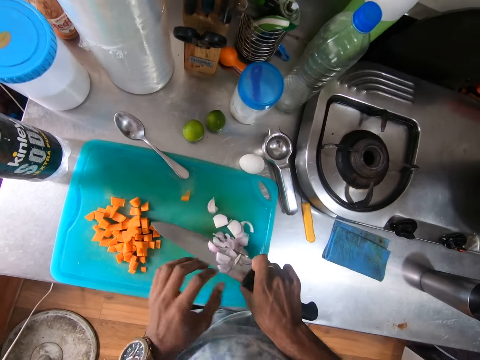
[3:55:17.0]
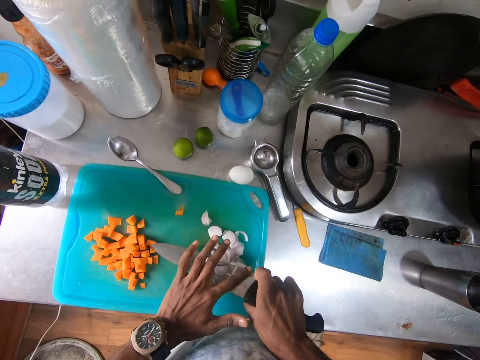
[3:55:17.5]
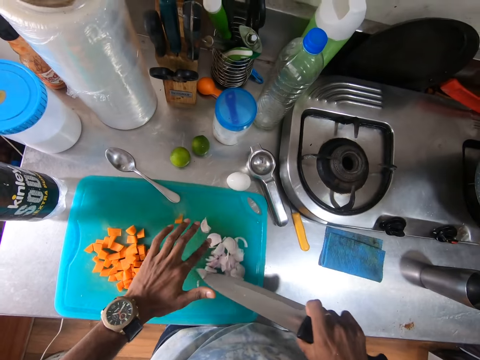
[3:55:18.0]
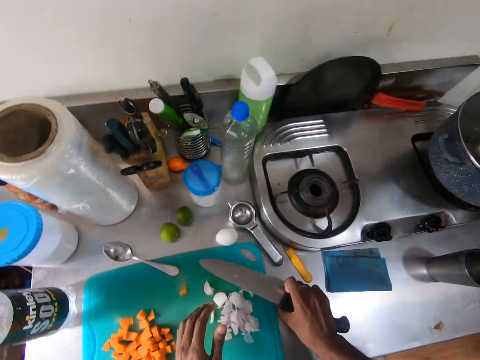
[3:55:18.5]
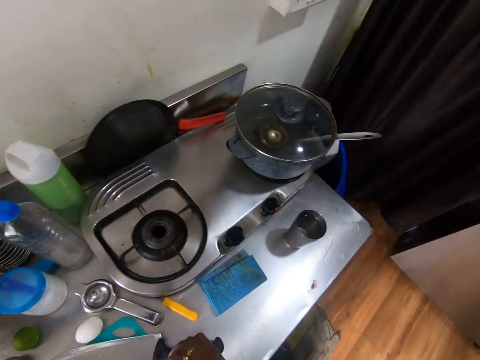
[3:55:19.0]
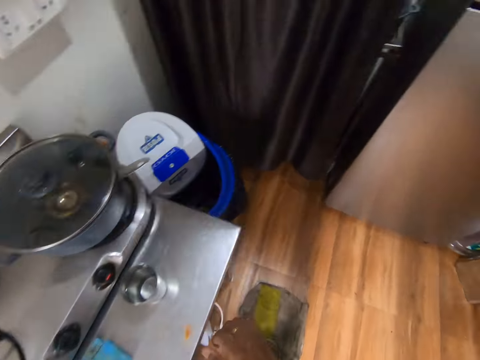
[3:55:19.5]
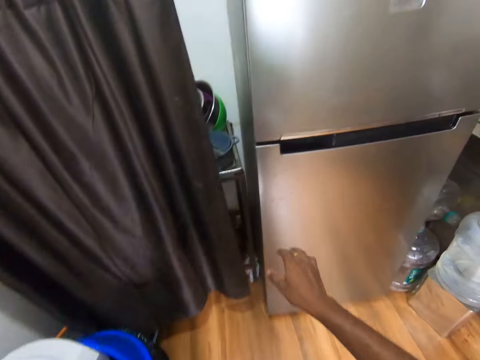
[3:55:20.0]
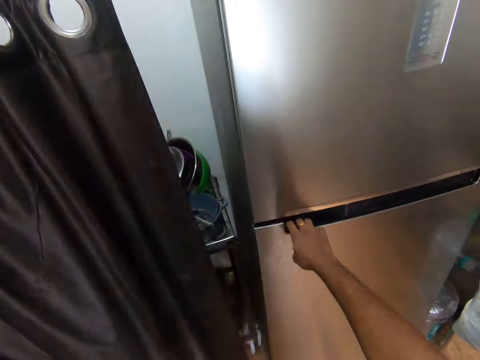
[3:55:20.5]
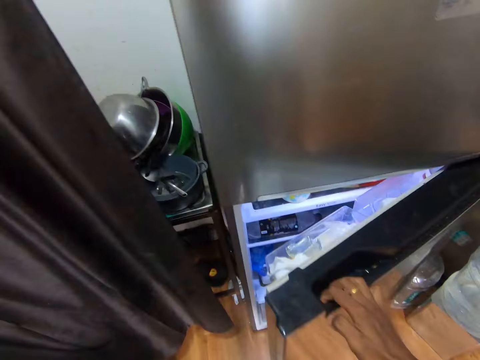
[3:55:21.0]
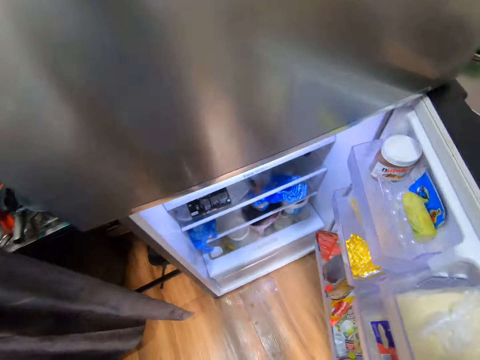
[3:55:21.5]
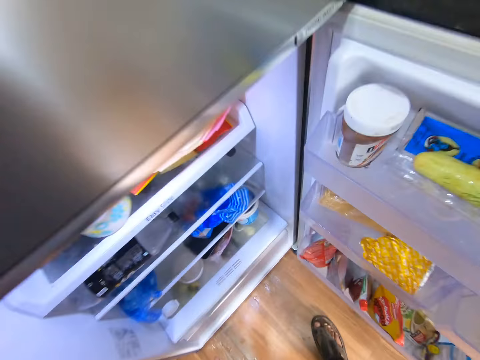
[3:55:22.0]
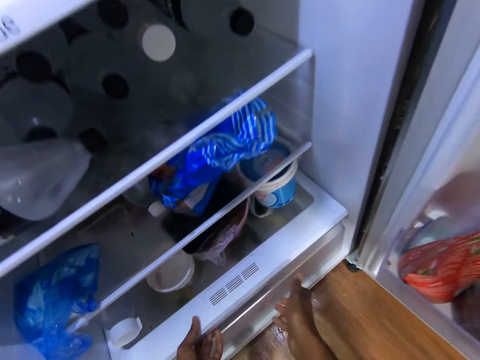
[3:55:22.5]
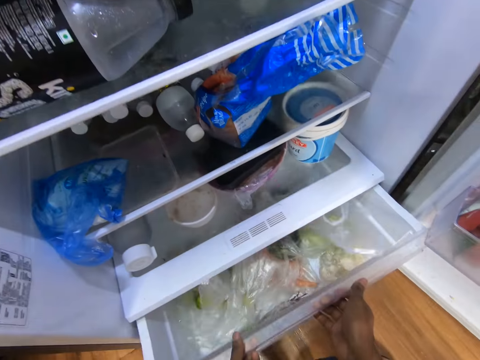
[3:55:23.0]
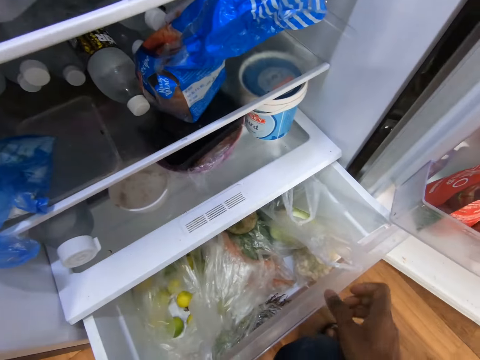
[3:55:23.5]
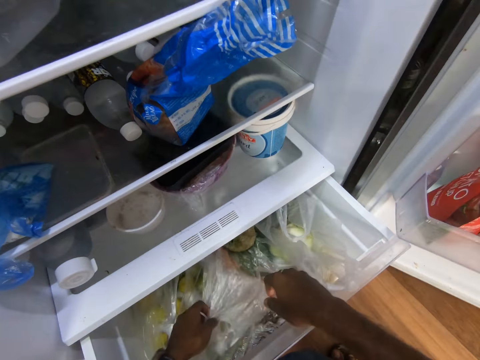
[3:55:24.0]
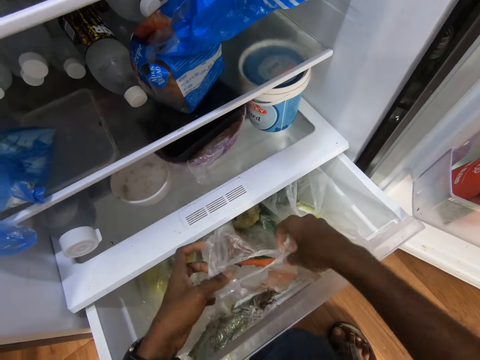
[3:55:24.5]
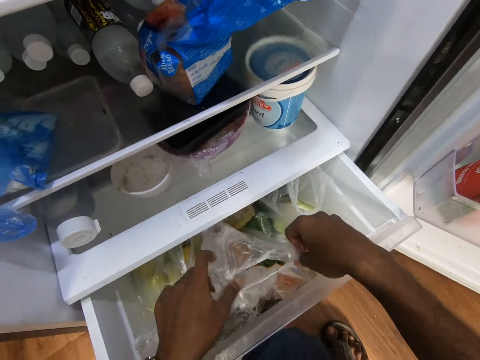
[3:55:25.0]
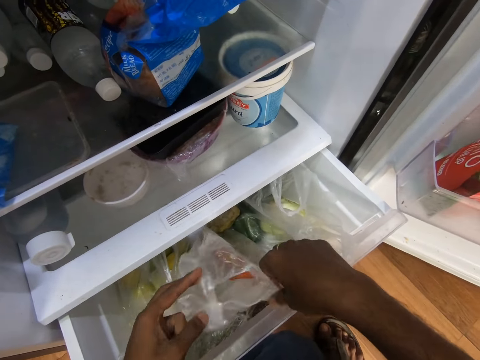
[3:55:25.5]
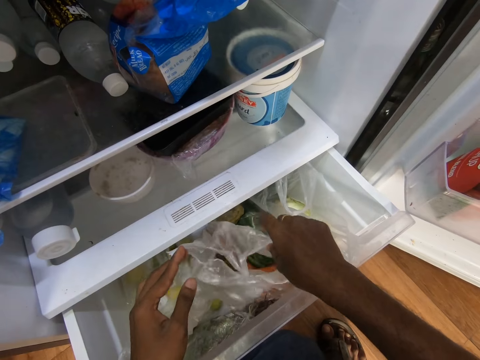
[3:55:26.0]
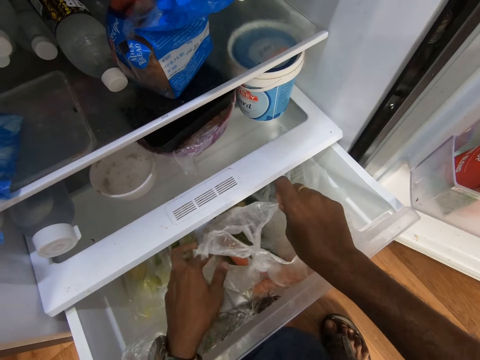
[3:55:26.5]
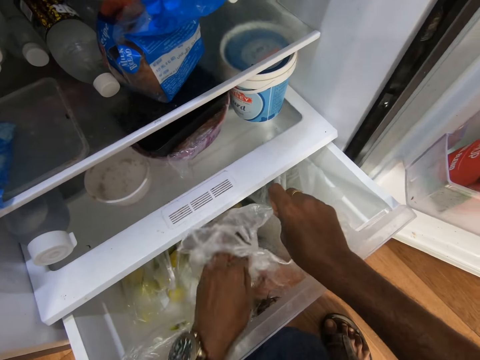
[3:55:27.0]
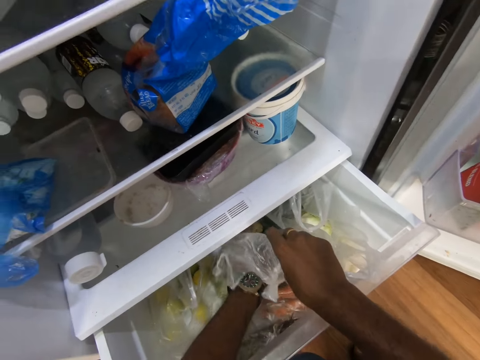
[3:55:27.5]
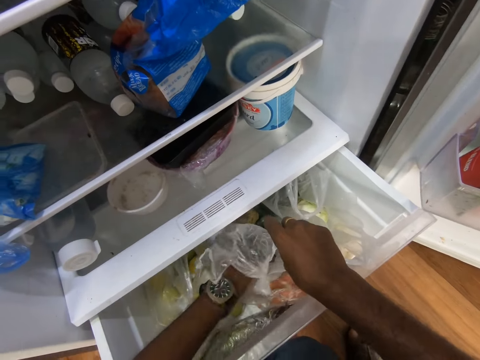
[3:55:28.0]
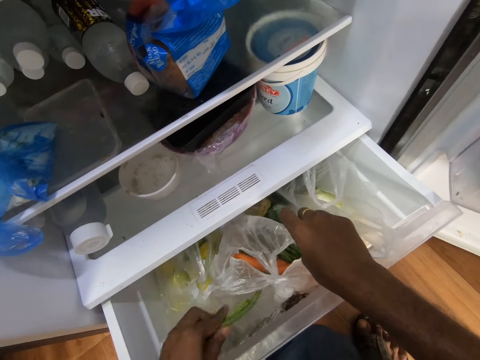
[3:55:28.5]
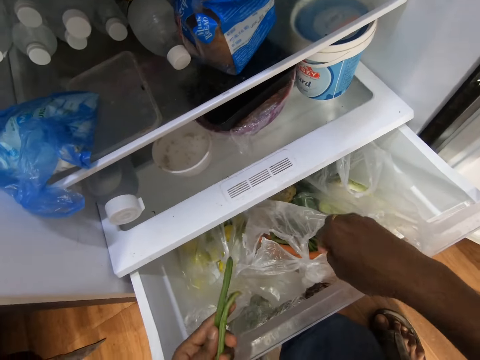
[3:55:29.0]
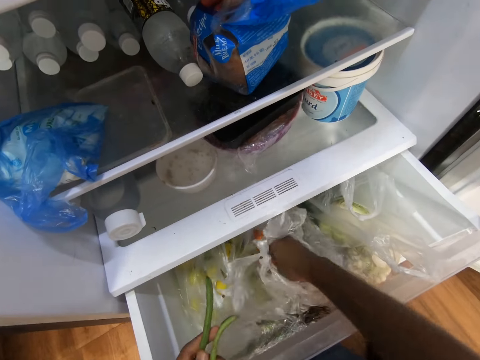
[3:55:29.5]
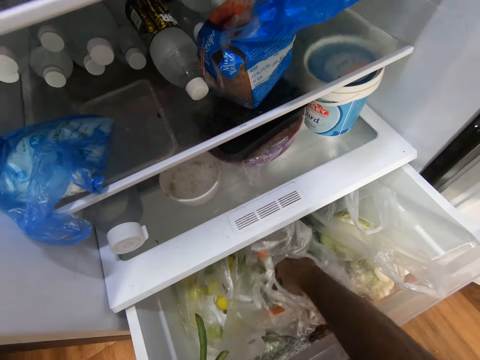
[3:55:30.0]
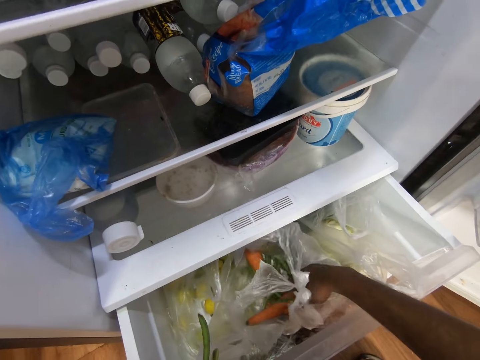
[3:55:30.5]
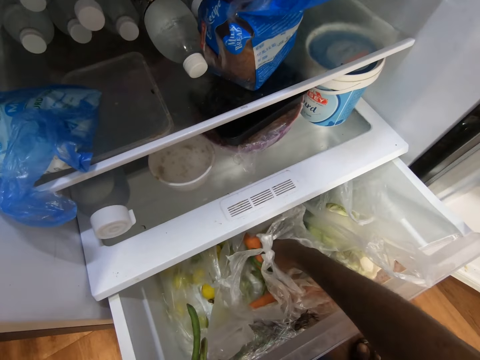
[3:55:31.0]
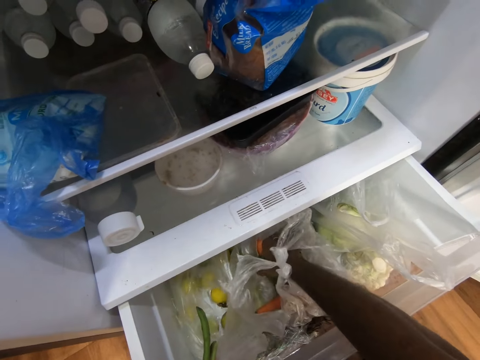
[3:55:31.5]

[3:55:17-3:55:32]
The camera wearer drops the onions from the knife to the board with his left hand. He drops the knife with his right hand on the chopping board. He walks around the shop. He opens a fridge with his right hand. He pulls a drawer with both hands. He opens a nylon with both hands. He removes runner beans with his left hand from the nylon. He removes the runner beans with his right hand from the nylon.

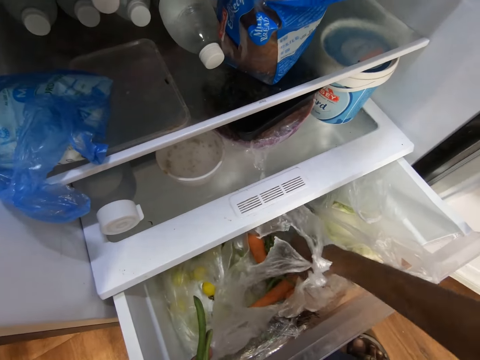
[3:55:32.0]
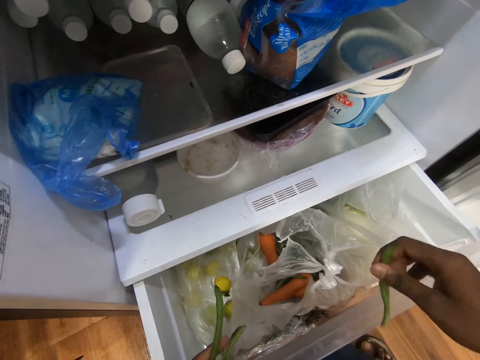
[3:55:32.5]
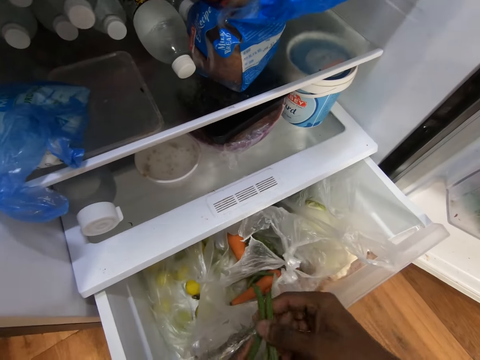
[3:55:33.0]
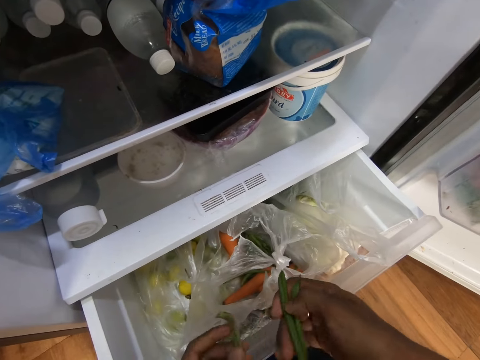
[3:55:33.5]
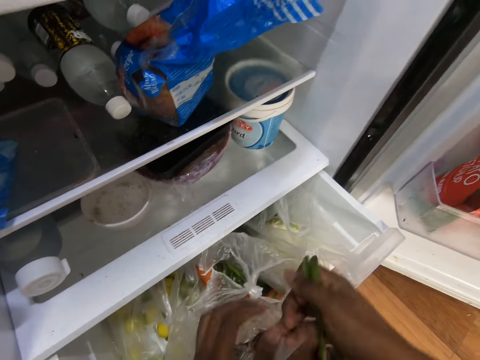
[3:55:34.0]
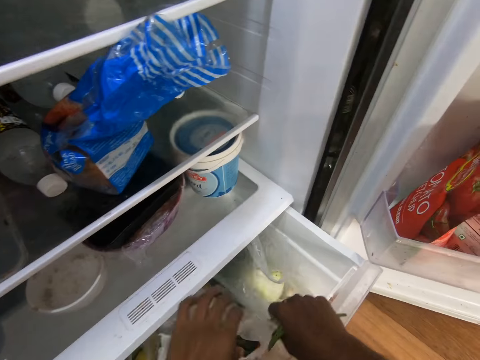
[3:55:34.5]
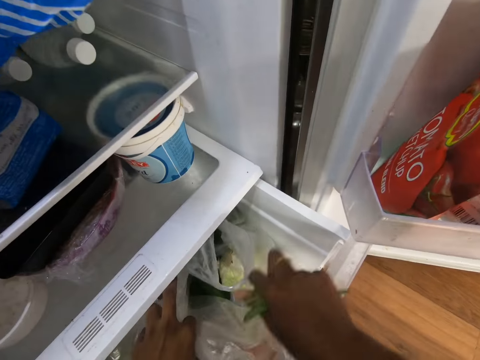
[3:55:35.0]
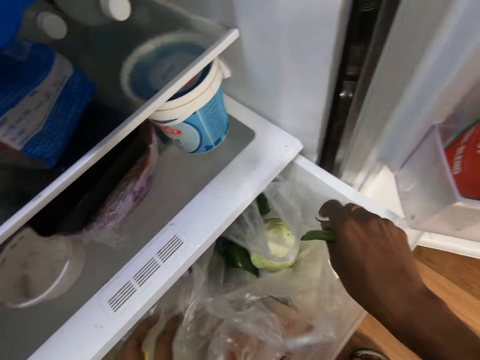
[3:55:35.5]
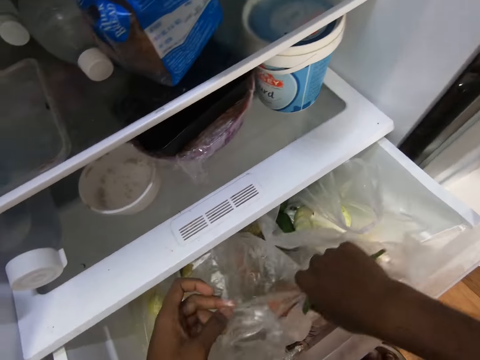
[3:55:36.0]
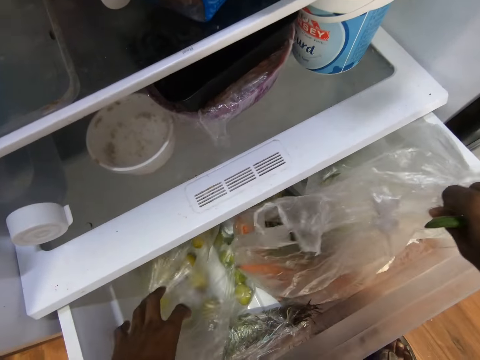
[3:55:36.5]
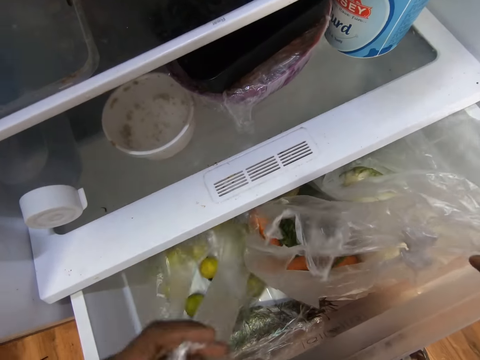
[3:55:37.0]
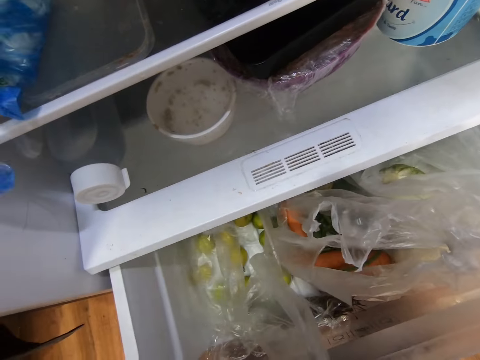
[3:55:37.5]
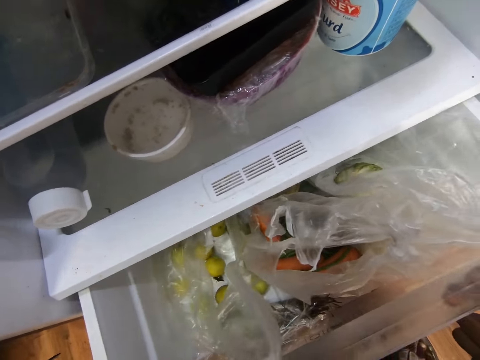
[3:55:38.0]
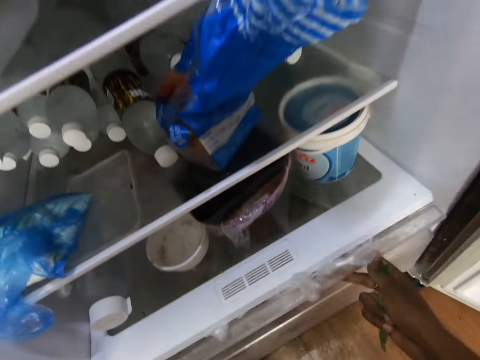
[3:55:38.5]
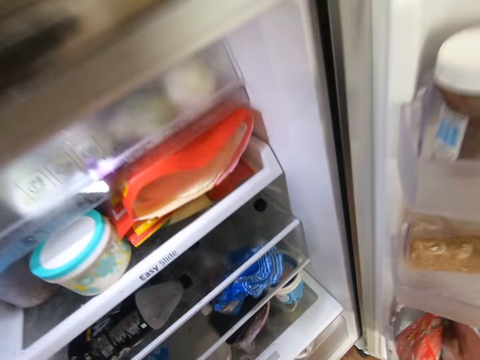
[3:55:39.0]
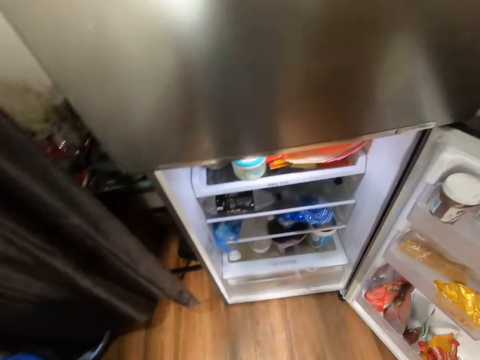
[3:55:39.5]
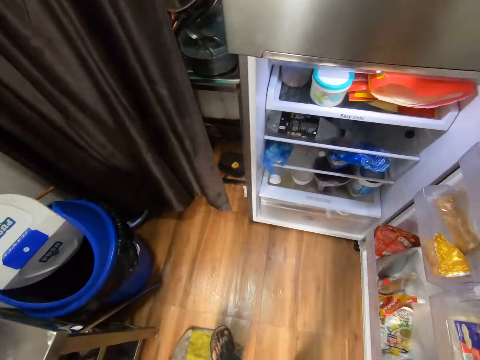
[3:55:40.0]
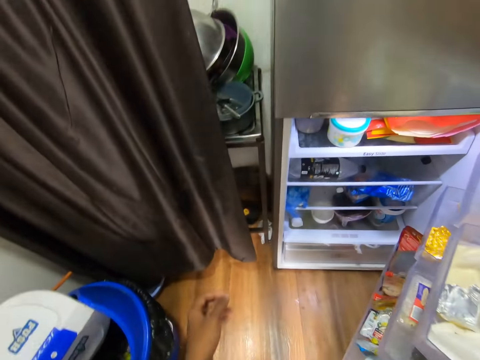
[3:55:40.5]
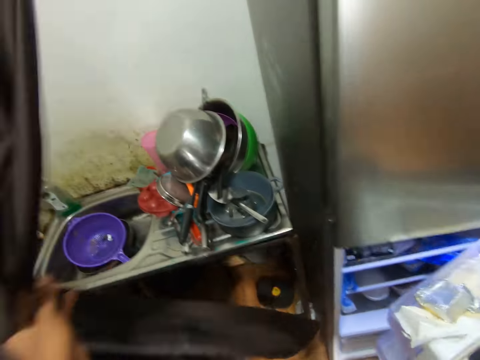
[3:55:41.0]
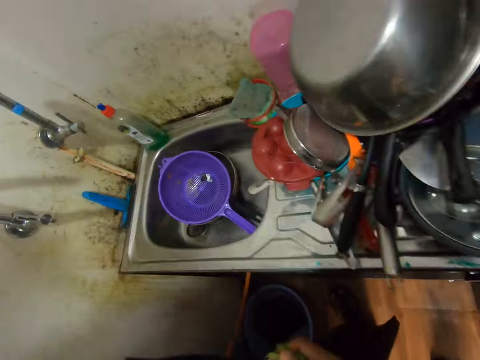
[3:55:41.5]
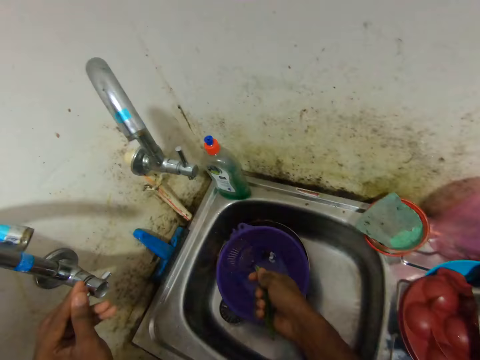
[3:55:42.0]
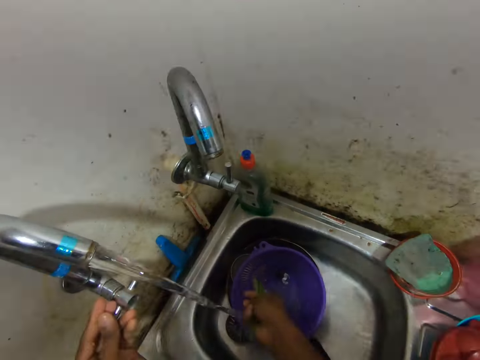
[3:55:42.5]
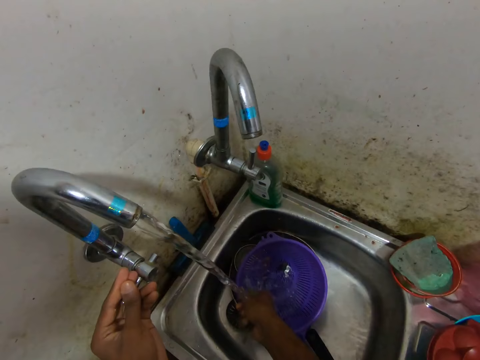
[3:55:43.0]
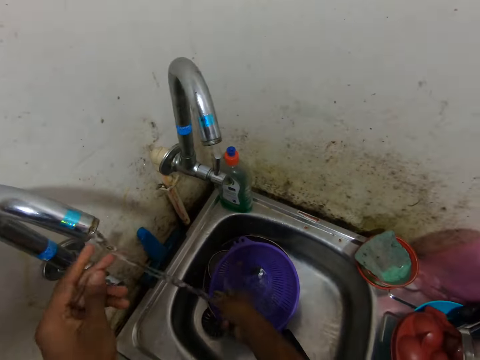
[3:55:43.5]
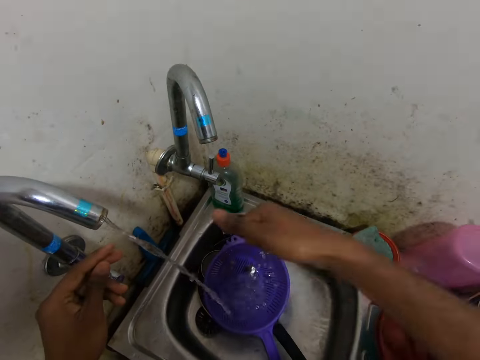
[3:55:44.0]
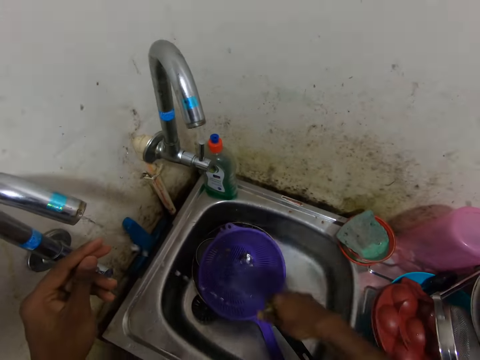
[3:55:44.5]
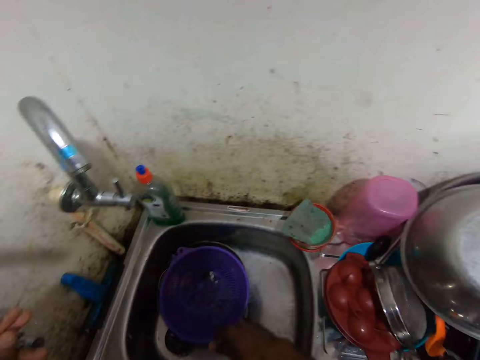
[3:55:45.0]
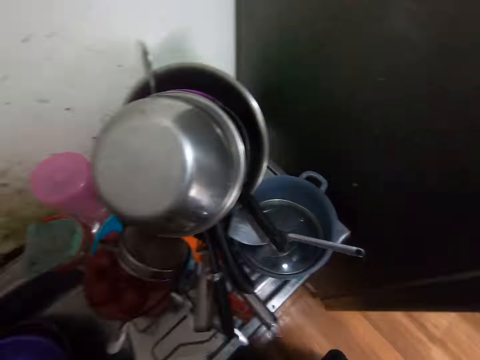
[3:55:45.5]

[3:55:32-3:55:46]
The camera wearer passes the runner beans or peppers from his left hand to his right hand. He opens a nylon with both hands. He closes the drawer with both hands. He moves the fridge tray. He stands up. He closes the fridge with his right hand. He opens the curtain with his left hand. He opens a tap with his left hand. He rinses the runner beans with his right hand. He closes the tap with his left hand. He moves the peppers.
